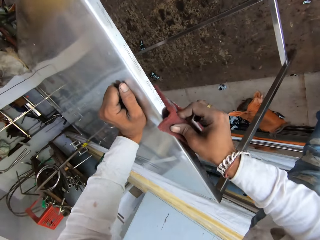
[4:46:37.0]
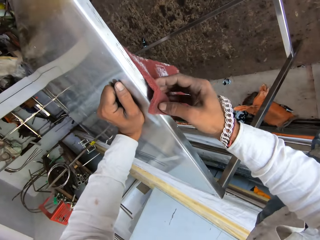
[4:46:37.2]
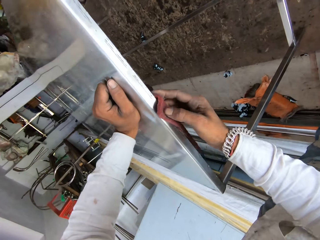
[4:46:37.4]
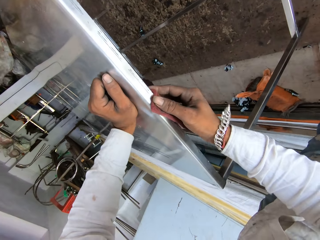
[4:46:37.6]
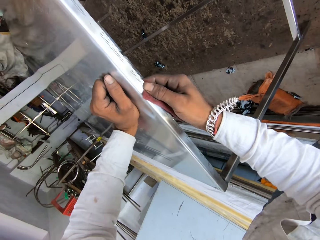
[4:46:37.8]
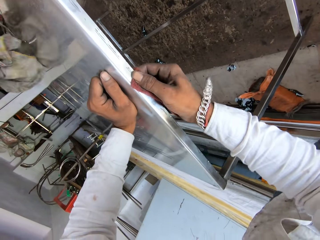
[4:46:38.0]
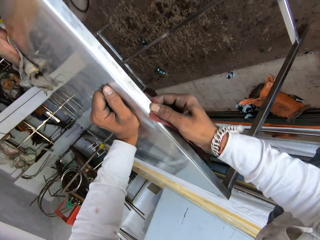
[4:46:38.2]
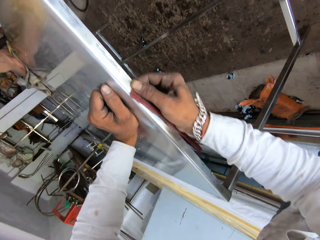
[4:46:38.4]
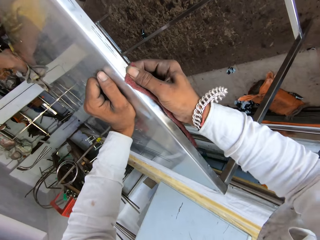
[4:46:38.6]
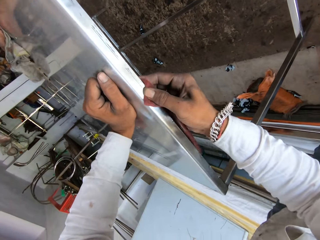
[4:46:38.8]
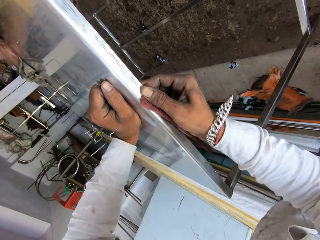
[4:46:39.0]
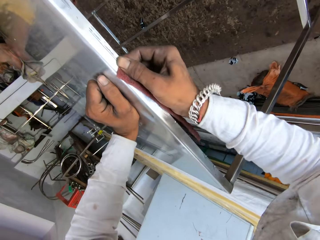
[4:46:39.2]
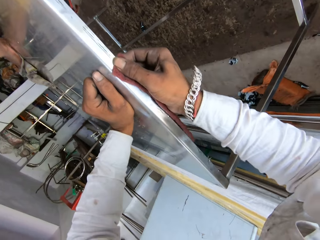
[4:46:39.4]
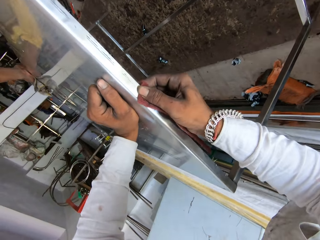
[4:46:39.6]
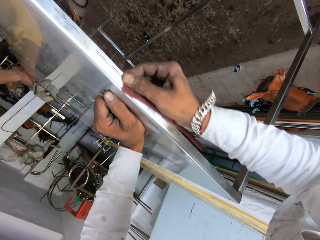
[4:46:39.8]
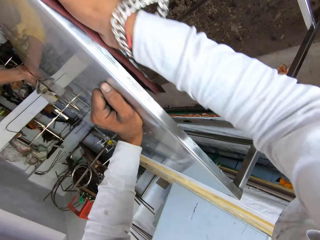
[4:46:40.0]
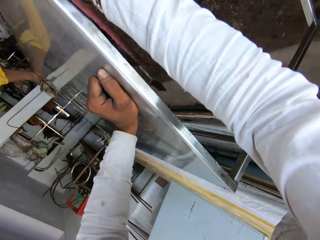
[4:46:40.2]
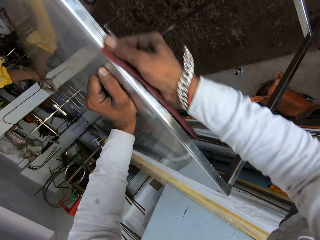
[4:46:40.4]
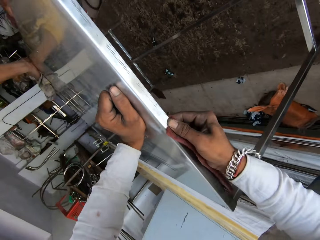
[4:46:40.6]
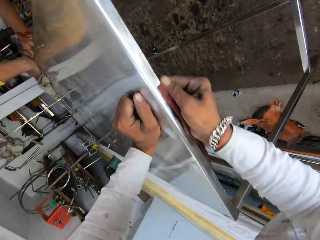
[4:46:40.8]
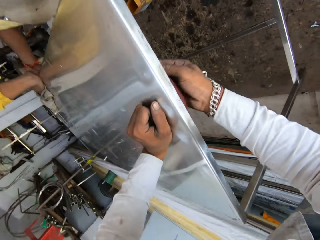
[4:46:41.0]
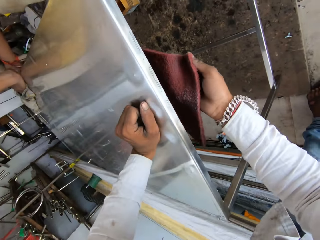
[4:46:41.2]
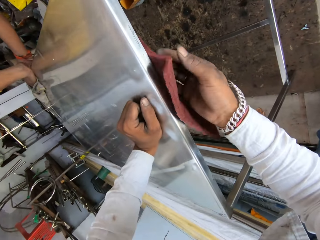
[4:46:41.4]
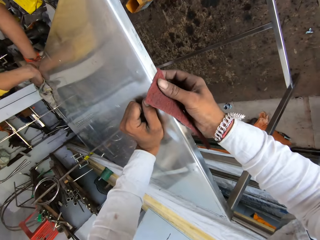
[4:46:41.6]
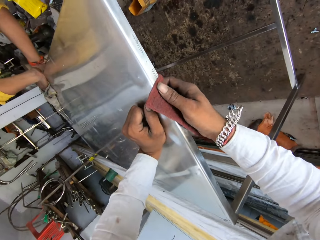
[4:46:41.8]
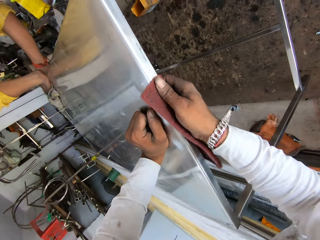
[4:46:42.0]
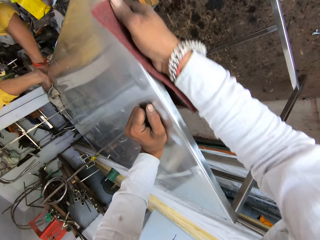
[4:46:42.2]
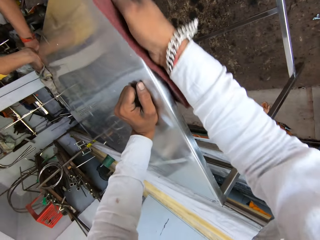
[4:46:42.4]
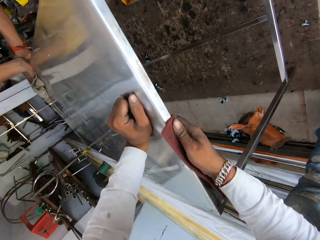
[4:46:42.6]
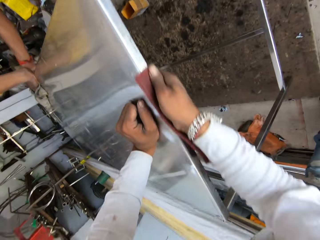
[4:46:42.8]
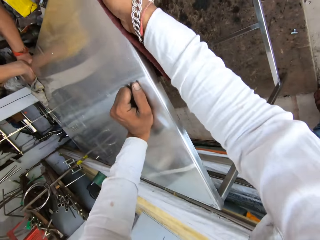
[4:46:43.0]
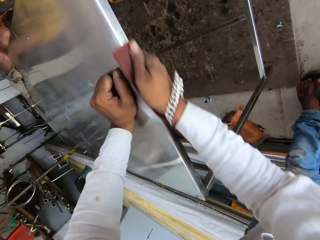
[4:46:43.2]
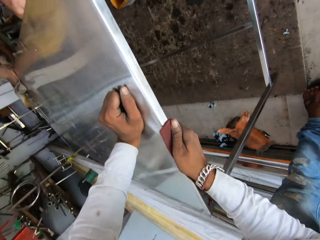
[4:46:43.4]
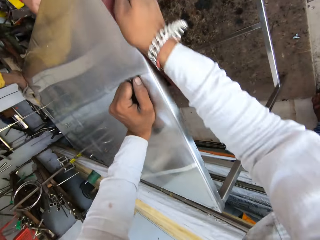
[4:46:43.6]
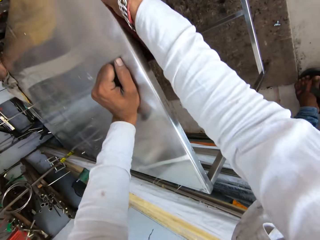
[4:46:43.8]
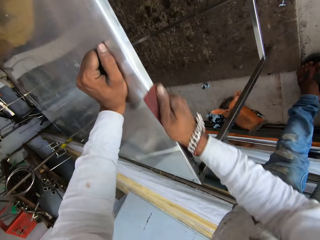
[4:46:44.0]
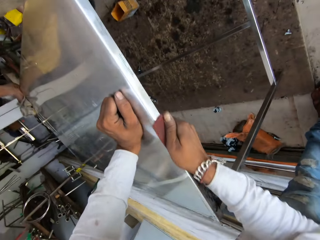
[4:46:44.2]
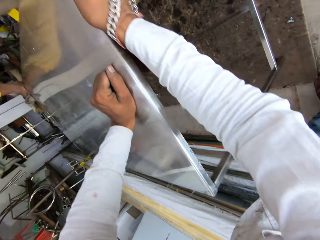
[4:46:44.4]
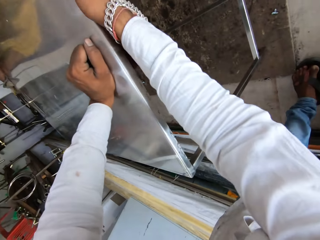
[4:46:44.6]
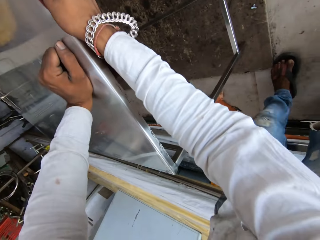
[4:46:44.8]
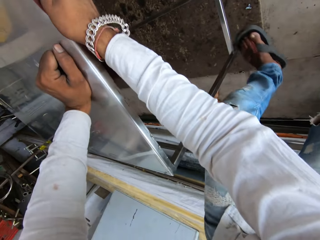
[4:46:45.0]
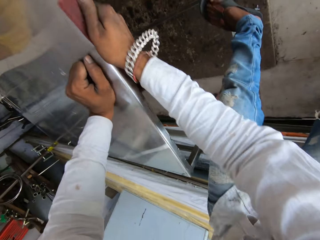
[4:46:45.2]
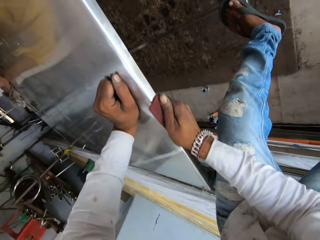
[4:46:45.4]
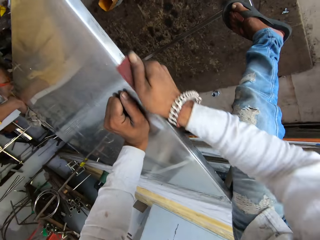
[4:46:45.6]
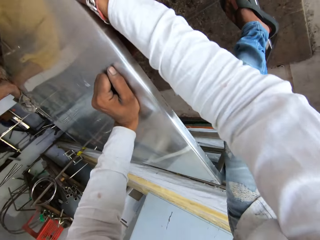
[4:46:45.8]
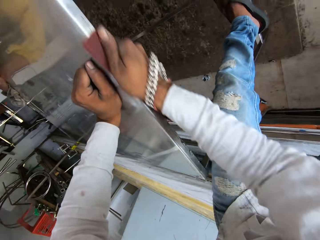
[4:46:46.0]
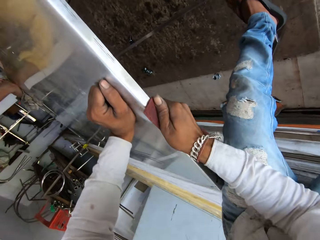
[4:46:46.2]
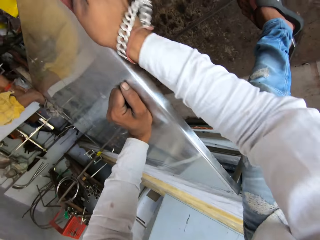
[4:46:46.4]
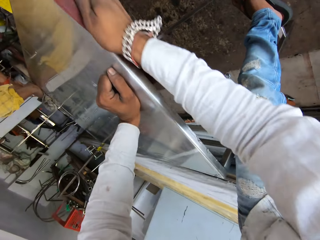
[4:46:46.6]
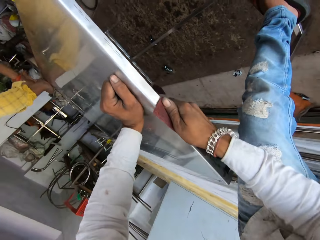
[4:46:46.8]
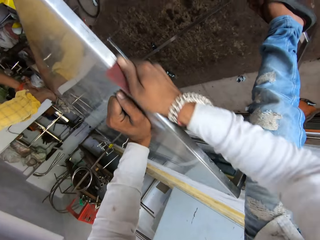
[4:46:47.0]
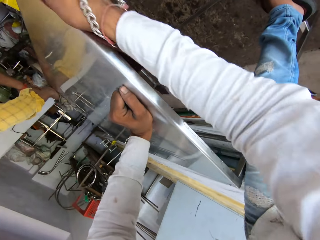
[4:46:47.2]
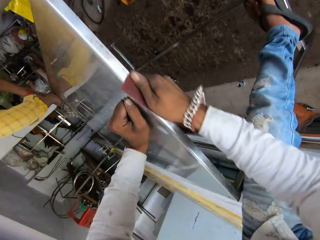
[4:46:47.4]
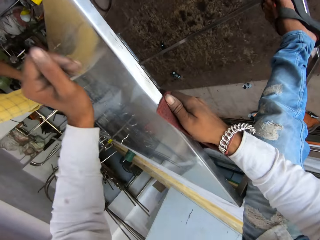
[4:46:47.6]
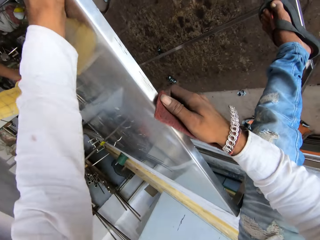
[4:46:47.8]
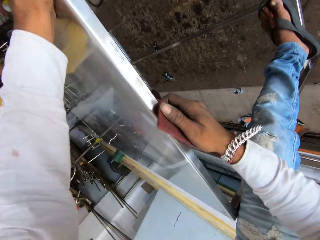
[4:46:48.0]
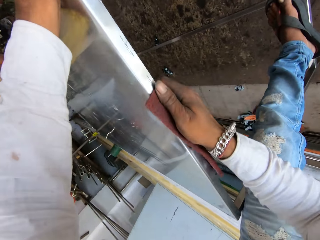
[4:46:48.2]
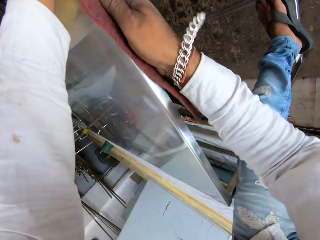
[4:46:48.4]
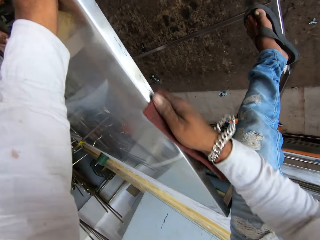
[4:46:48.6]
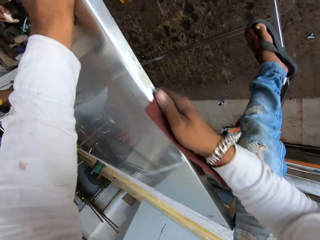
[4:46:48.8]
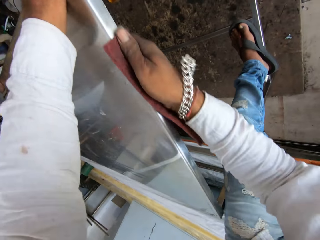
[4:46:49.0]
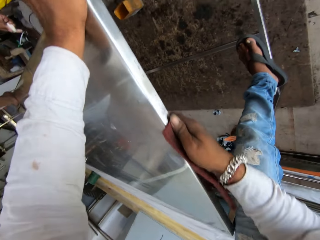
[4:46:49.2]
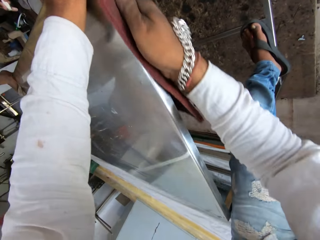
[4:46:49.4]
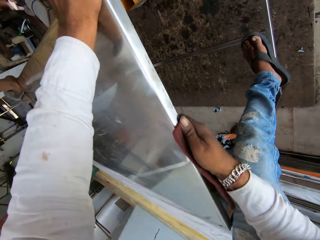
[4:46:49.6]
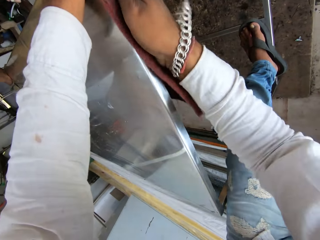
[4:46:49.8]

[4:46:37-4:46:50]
The camera wearer steps on the table side stretcher with the left leg. They scrub the table edges with the piece of sponge.

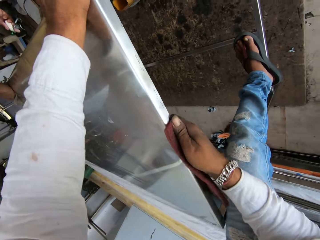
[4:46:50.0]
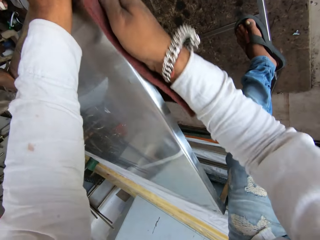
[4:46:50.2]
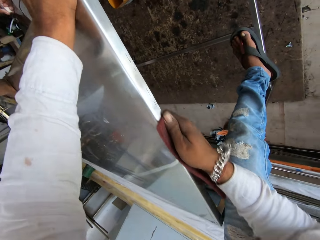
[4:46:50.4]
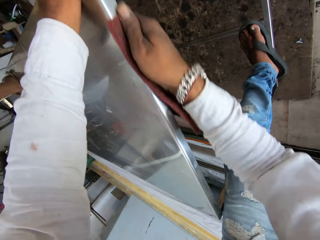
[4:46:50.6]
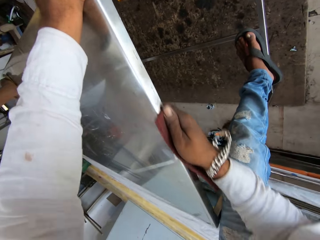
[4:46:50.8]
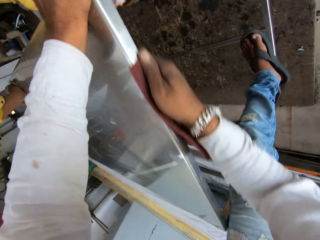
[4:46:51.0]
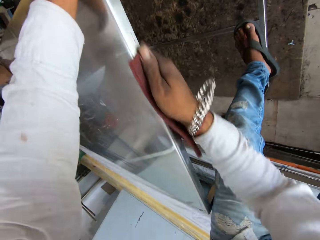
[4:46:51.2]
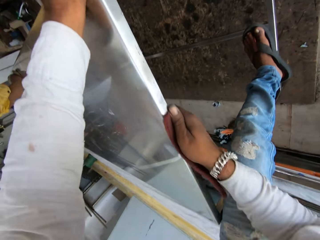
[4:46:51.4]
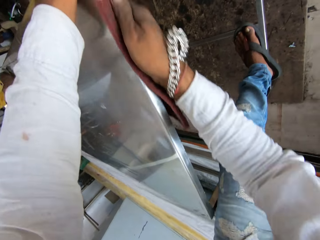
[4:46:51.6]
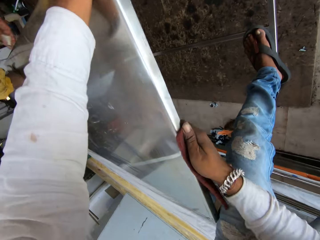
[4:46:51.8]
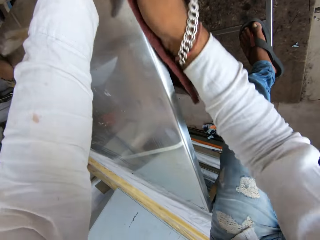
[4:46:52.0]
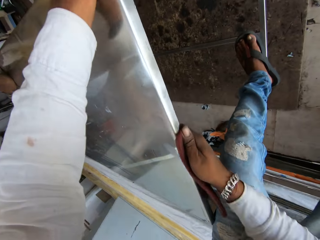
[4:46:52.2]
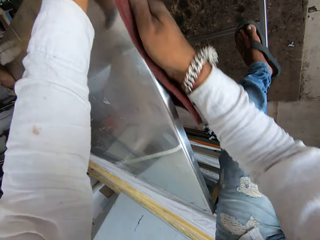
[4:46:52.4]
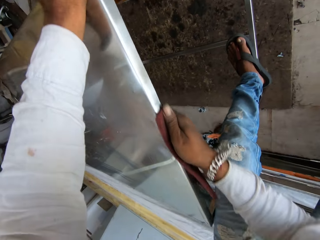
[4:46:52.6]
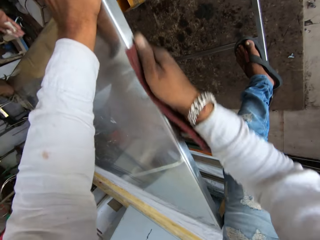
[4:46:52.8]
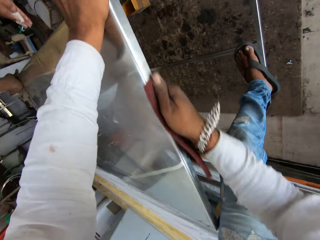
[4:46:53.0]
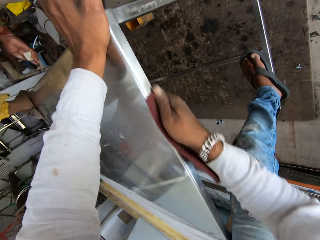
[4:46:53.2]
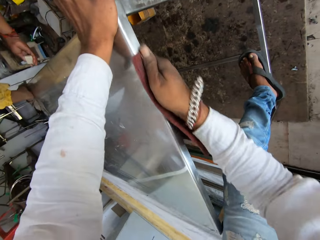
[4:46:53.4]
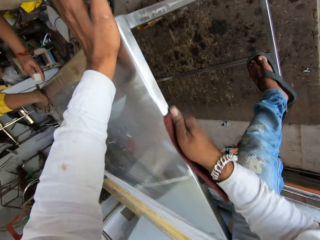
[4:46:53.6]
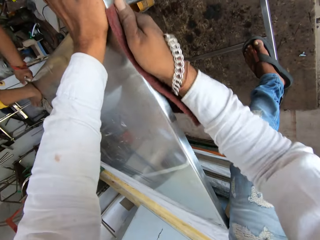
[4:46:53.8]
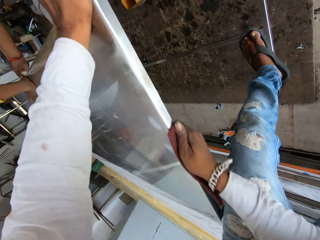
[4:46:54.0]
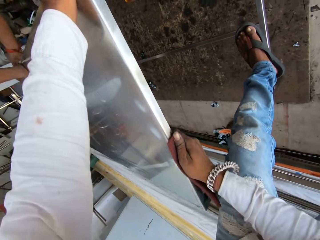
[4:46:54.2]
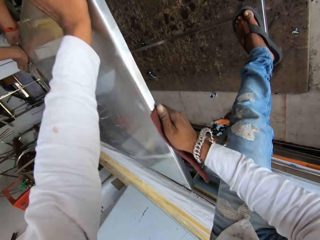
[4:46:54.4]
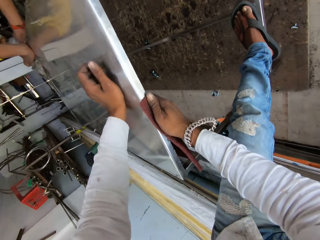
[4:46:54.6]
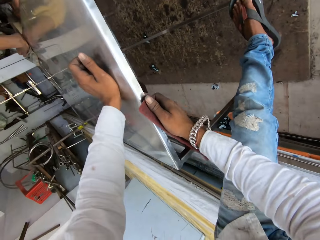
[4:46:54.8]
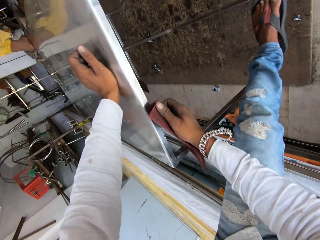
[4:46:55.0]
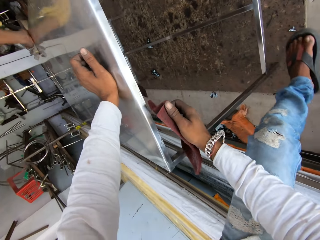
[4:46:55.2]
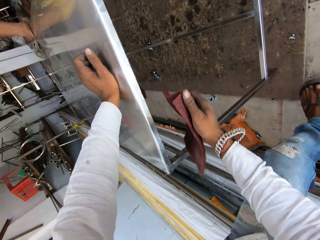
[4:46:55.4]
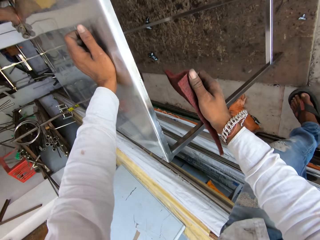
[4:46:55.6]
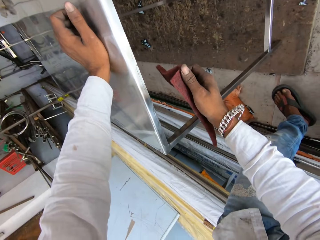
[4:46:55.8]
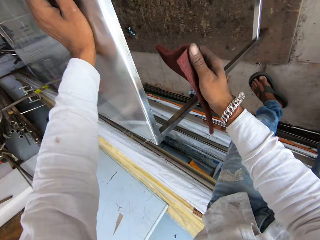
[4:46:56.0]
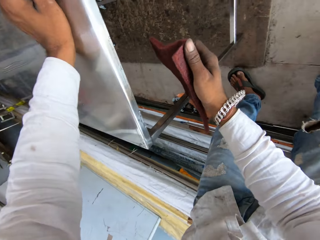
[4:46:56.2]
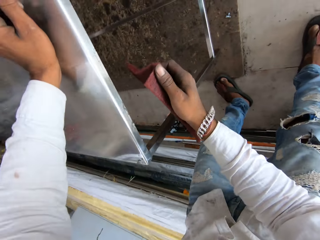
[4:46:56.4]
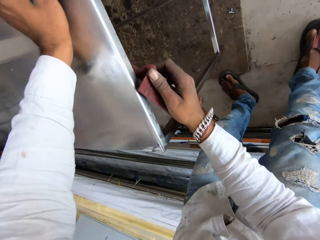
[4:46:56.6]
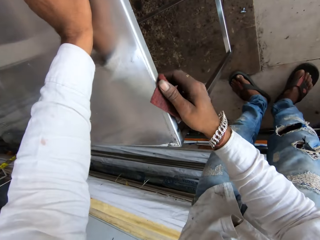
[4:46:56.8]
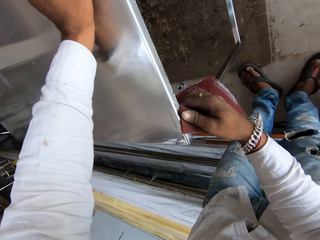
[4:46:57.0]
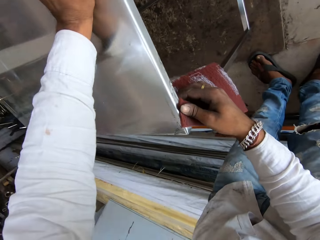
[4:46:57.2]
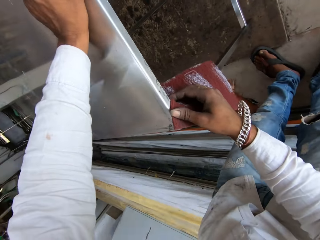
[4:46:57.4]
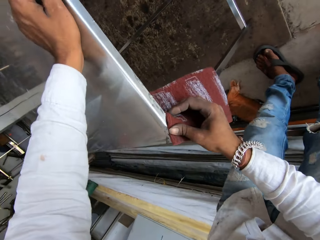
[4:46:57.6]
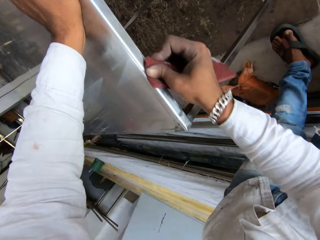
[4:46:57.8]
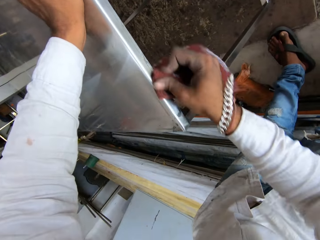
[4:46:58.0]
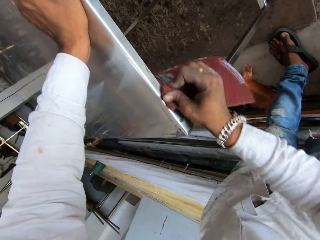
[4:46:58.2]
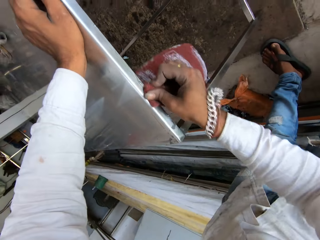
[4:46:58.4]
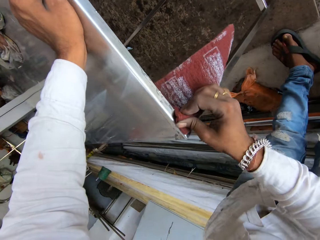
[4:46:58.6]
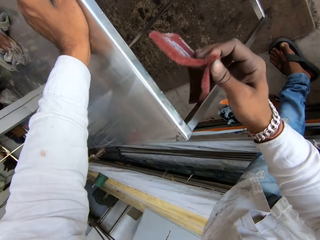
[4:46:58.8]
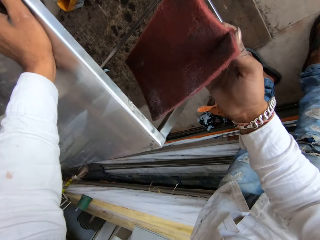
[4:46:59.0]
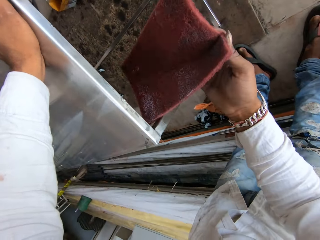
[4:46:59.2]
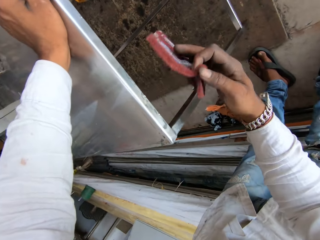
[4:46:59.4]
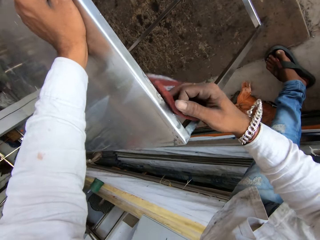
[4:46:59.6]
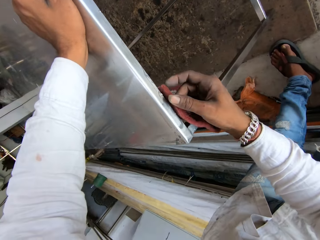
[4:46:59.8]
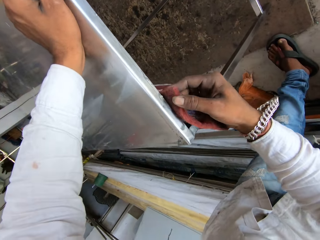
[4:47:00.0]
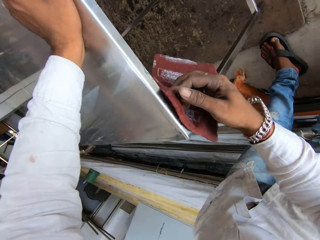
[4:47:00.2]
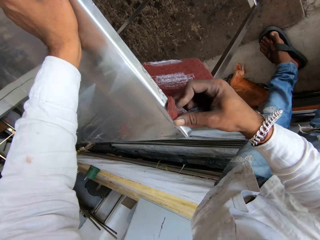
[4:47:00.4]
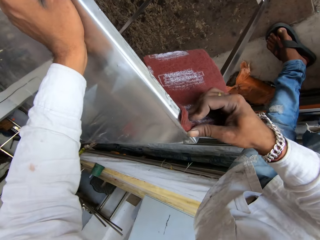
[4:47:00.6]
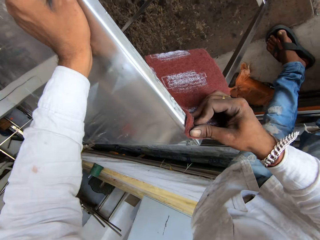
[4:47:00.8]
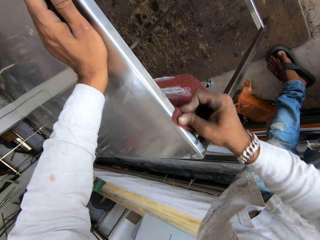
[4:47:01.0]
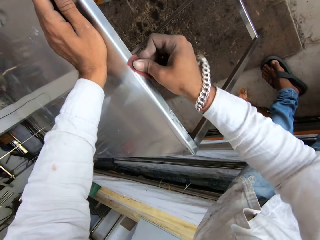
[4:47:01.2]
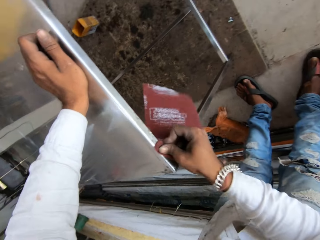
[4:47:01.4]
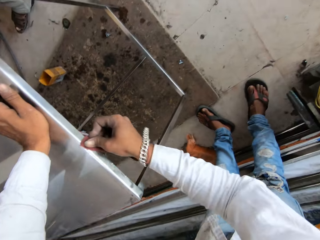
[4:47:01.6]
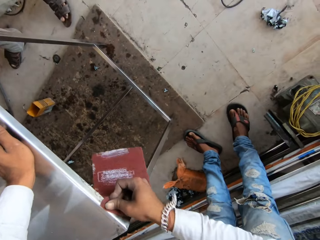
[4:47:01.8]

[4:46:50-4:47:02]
The camera wearer converses. They step on the ground with the left leg. They scrub the table edge with the piece of sponge.
